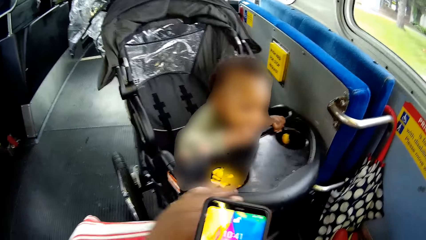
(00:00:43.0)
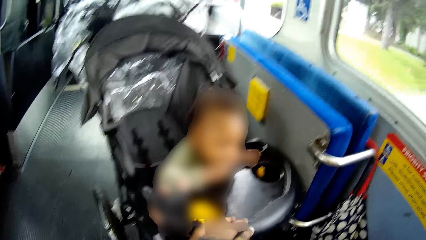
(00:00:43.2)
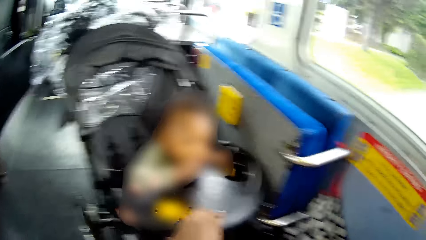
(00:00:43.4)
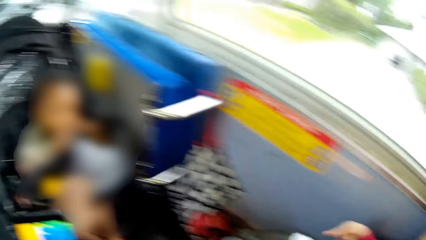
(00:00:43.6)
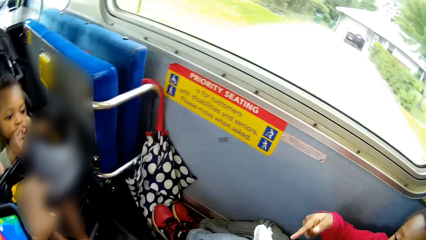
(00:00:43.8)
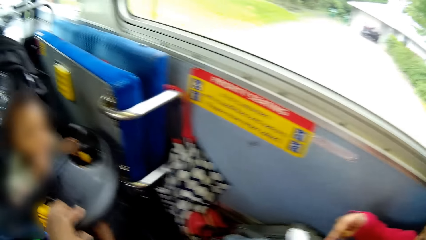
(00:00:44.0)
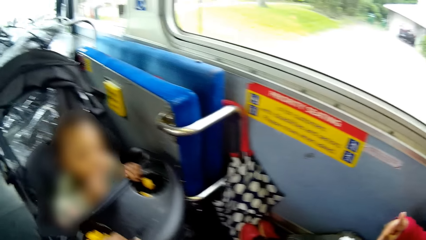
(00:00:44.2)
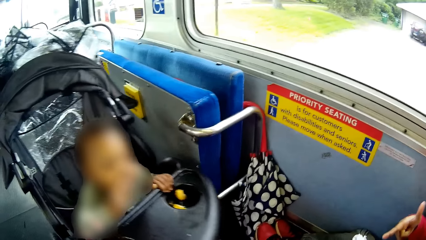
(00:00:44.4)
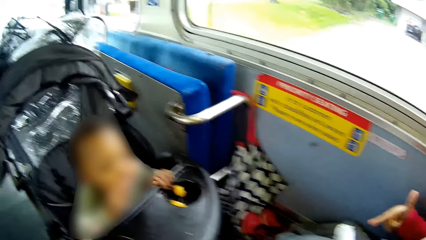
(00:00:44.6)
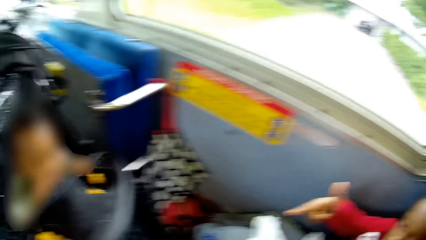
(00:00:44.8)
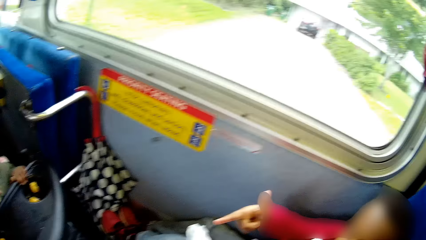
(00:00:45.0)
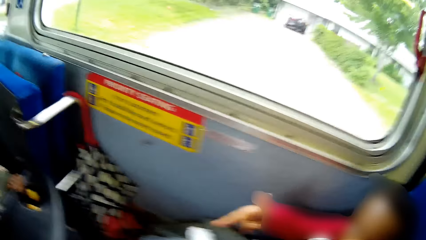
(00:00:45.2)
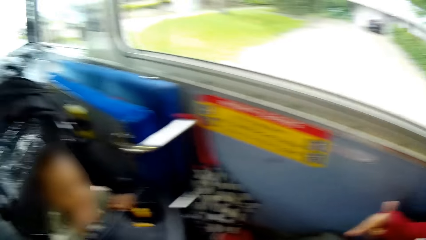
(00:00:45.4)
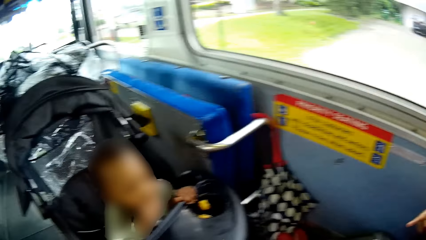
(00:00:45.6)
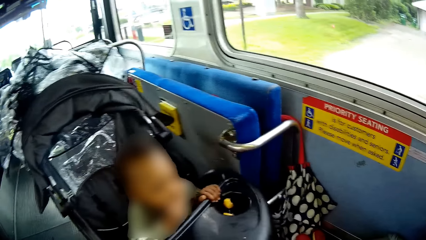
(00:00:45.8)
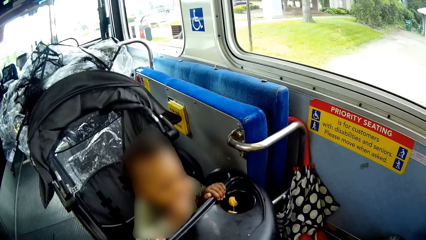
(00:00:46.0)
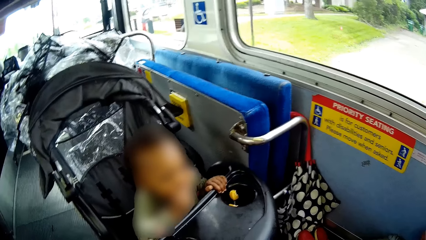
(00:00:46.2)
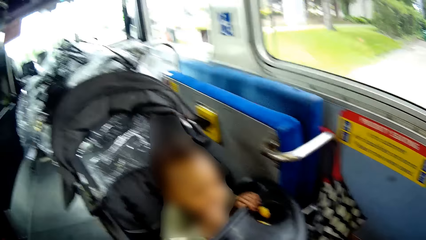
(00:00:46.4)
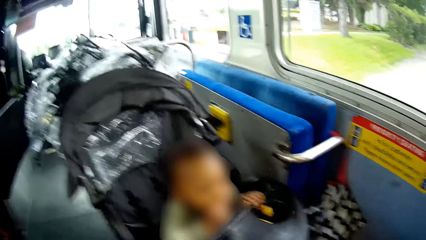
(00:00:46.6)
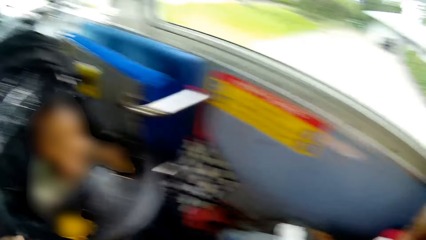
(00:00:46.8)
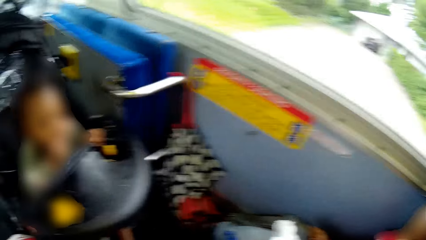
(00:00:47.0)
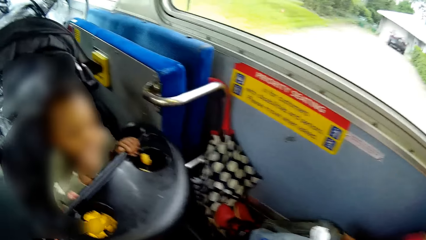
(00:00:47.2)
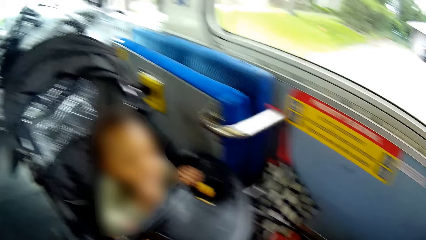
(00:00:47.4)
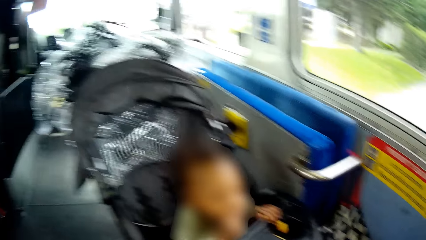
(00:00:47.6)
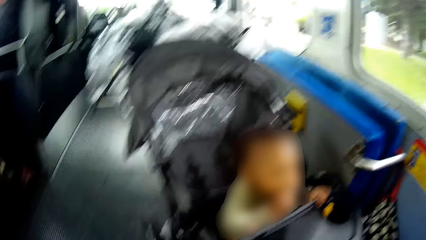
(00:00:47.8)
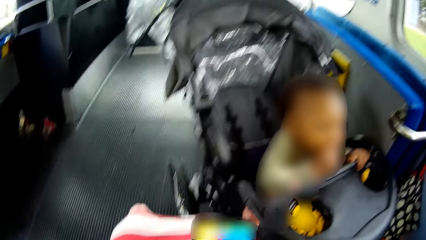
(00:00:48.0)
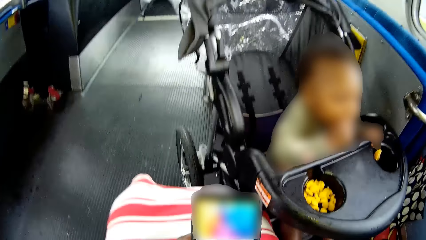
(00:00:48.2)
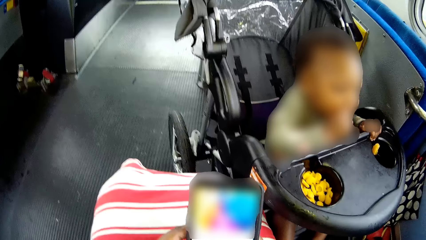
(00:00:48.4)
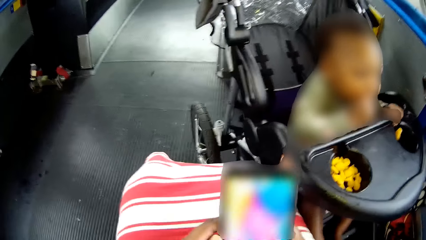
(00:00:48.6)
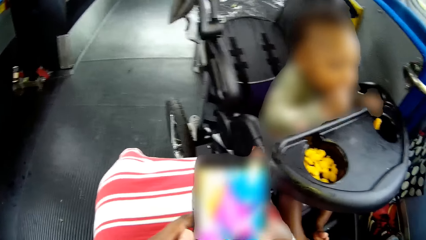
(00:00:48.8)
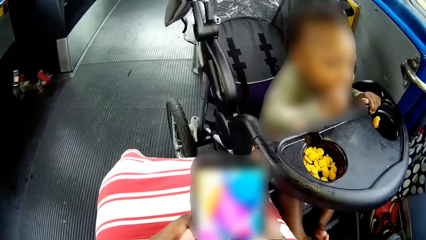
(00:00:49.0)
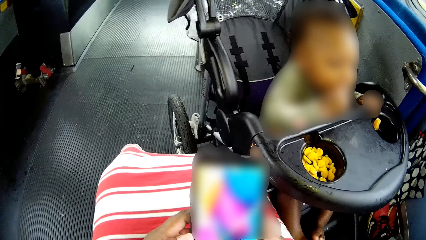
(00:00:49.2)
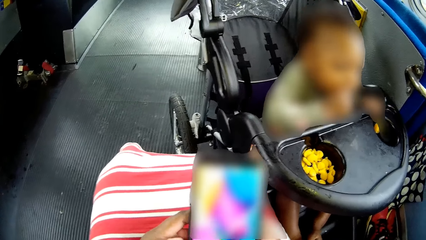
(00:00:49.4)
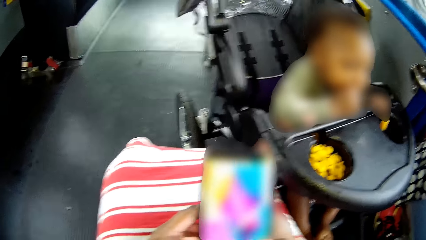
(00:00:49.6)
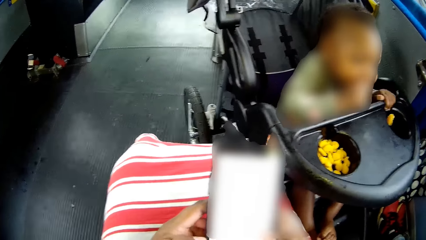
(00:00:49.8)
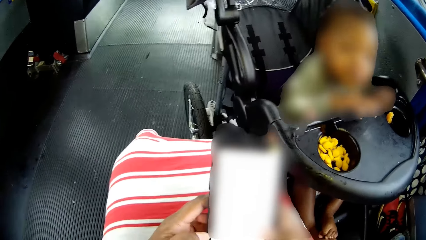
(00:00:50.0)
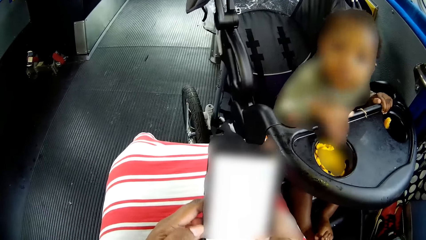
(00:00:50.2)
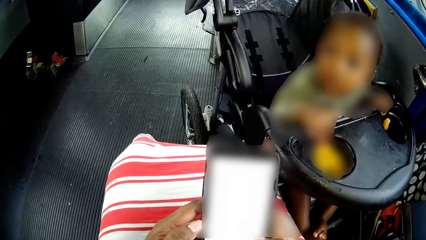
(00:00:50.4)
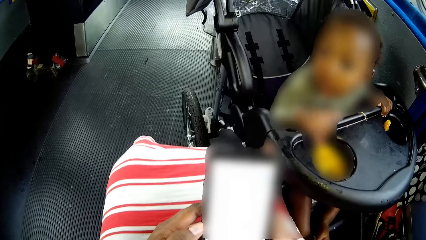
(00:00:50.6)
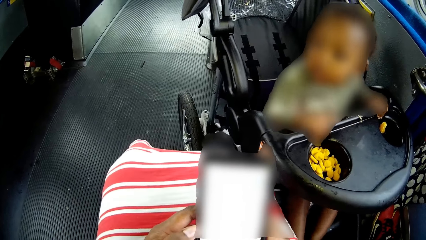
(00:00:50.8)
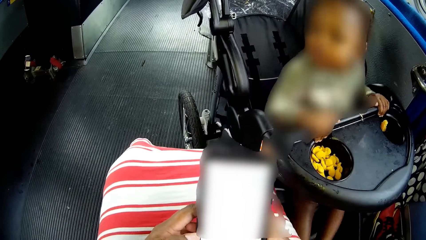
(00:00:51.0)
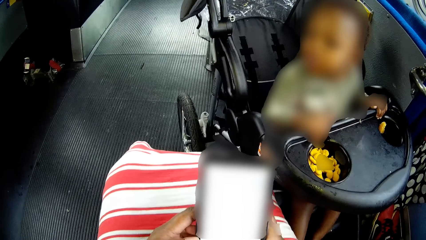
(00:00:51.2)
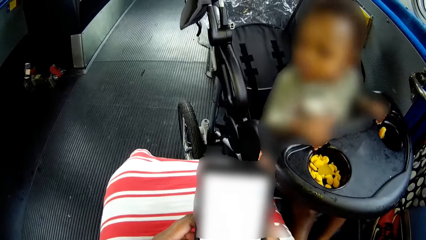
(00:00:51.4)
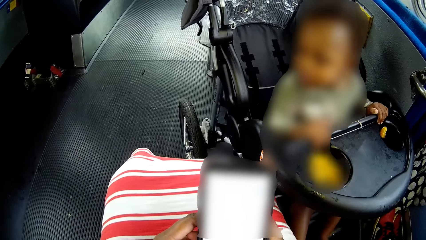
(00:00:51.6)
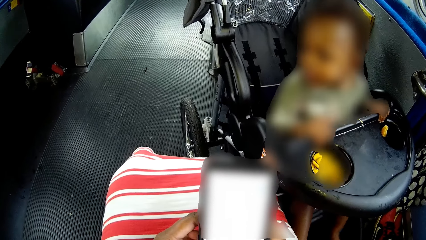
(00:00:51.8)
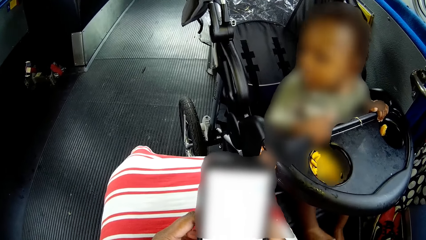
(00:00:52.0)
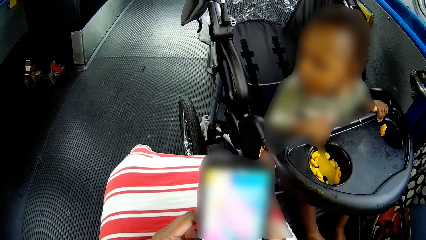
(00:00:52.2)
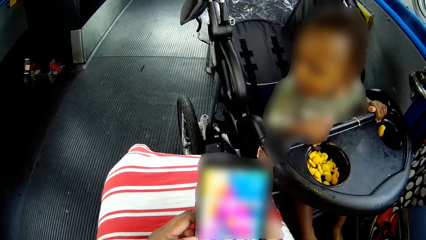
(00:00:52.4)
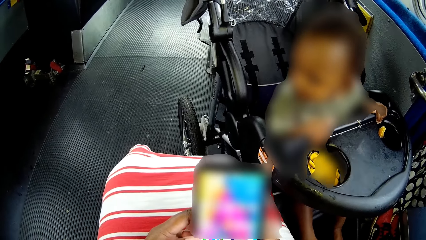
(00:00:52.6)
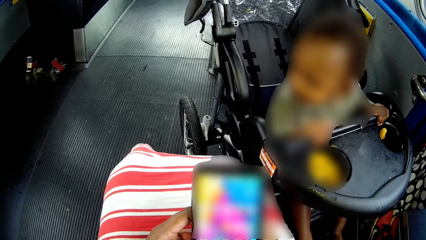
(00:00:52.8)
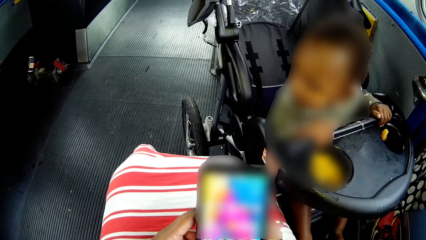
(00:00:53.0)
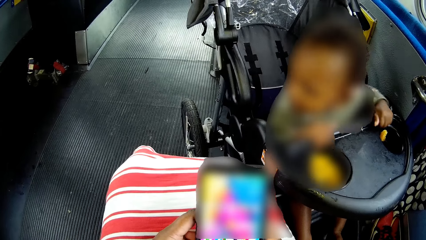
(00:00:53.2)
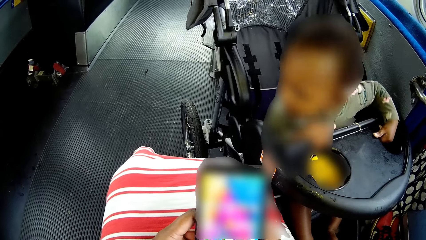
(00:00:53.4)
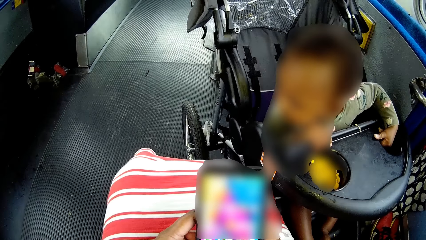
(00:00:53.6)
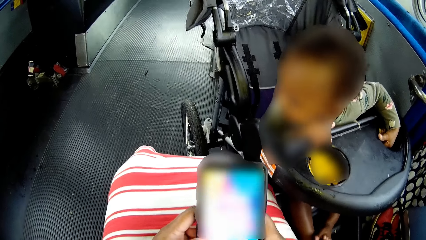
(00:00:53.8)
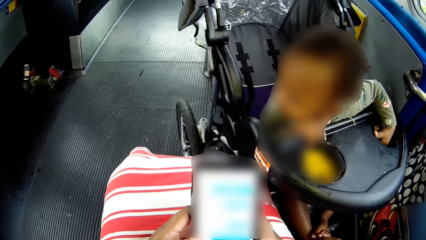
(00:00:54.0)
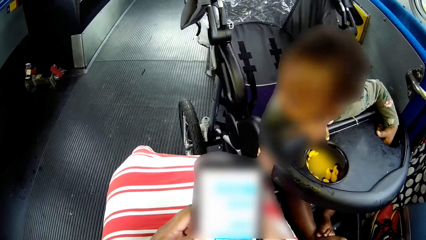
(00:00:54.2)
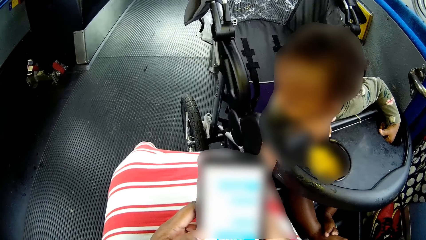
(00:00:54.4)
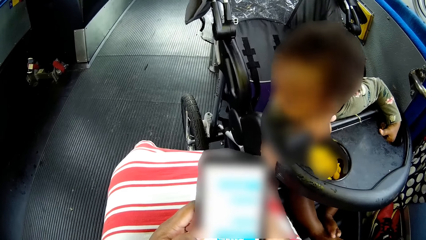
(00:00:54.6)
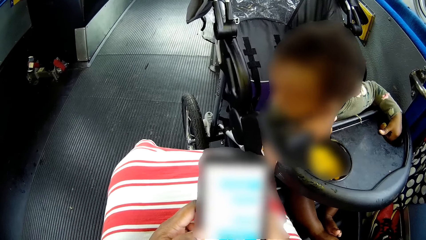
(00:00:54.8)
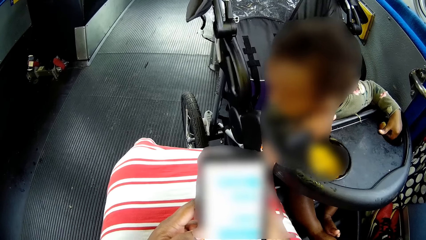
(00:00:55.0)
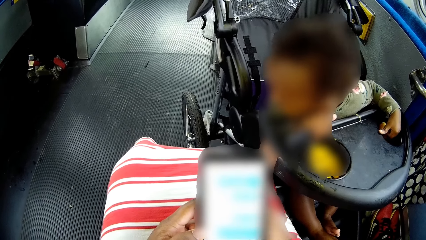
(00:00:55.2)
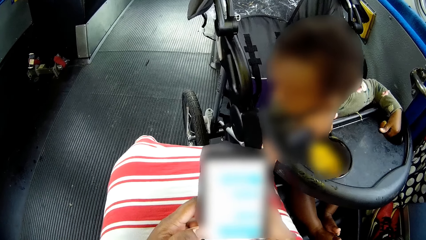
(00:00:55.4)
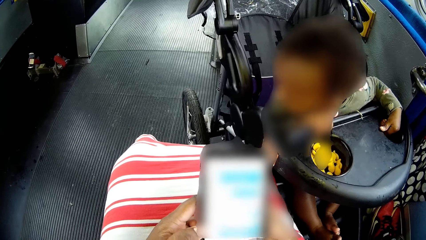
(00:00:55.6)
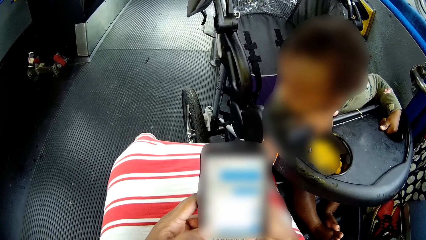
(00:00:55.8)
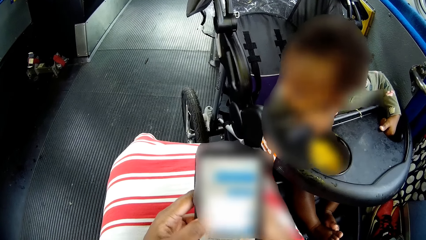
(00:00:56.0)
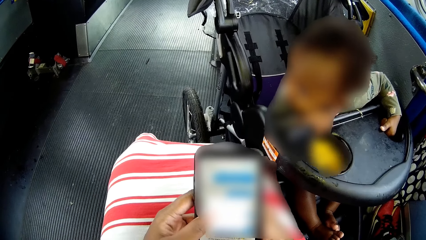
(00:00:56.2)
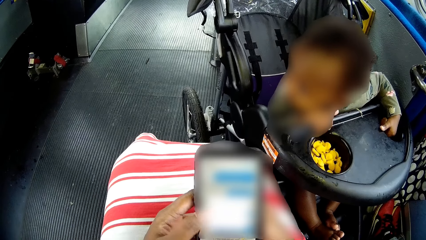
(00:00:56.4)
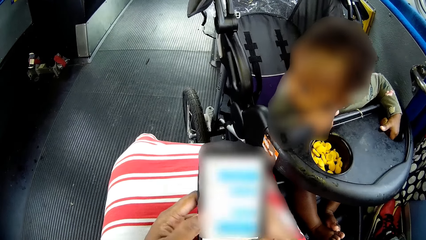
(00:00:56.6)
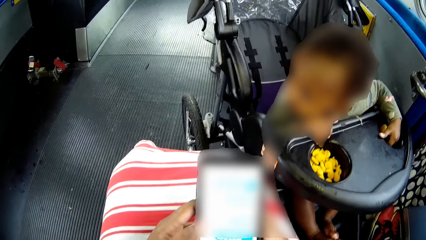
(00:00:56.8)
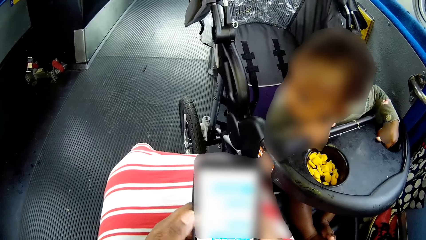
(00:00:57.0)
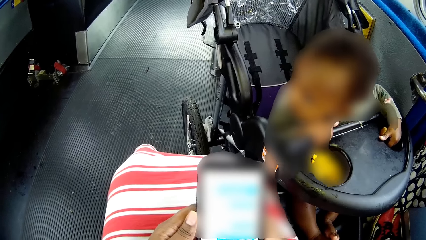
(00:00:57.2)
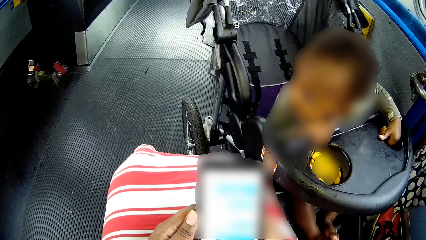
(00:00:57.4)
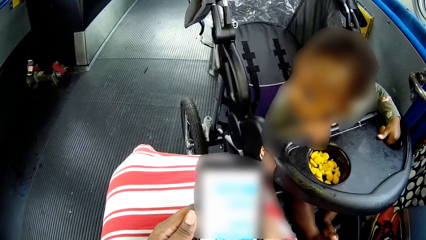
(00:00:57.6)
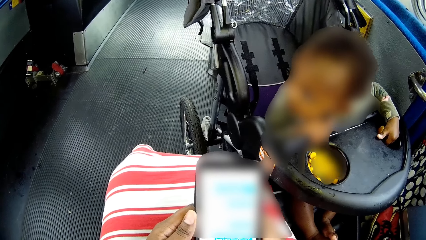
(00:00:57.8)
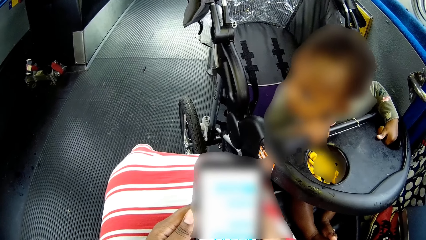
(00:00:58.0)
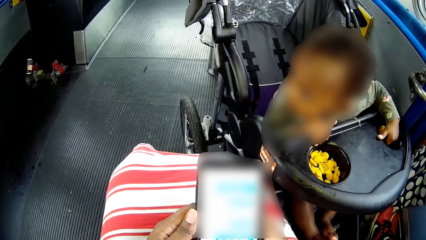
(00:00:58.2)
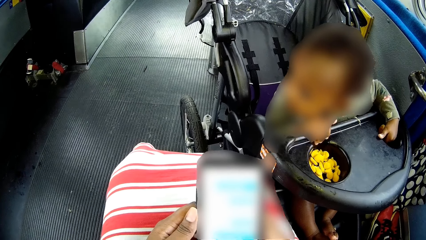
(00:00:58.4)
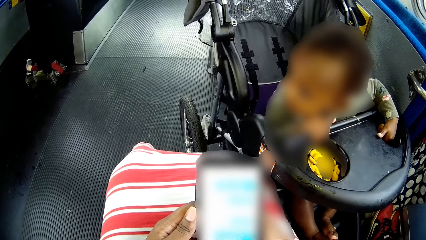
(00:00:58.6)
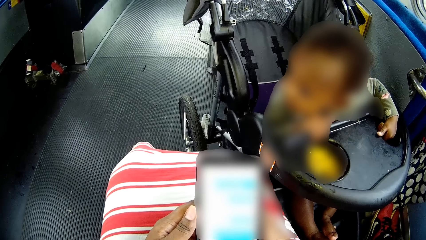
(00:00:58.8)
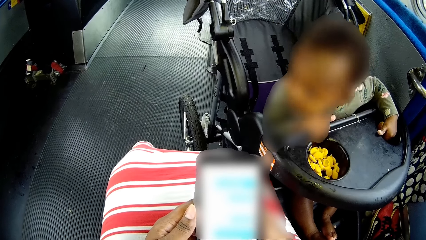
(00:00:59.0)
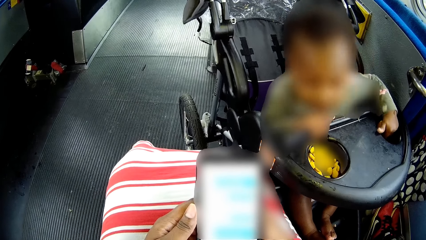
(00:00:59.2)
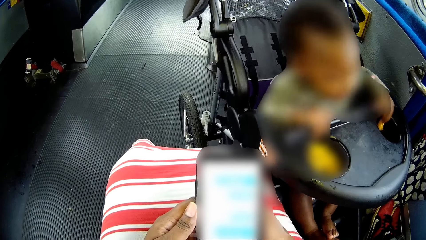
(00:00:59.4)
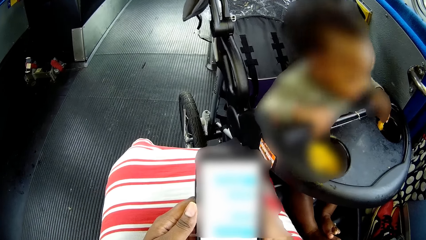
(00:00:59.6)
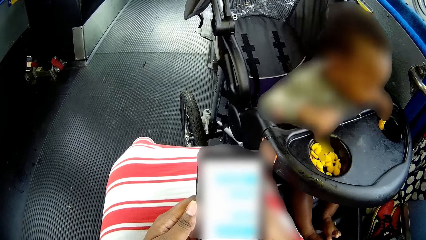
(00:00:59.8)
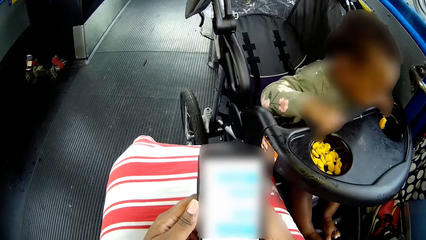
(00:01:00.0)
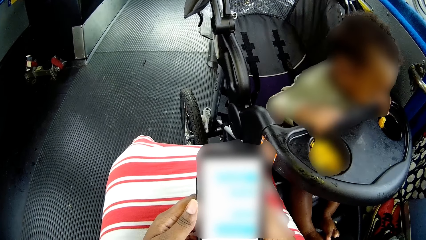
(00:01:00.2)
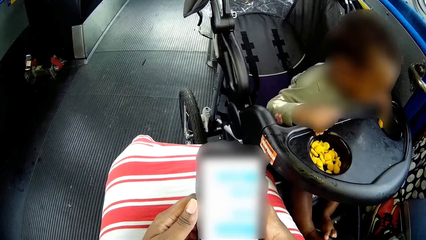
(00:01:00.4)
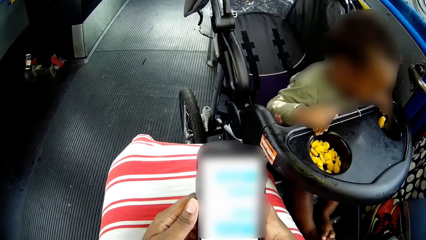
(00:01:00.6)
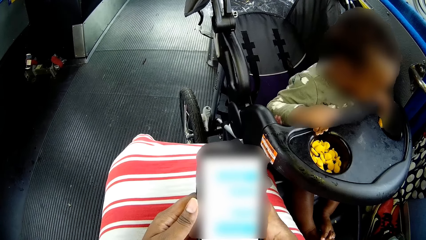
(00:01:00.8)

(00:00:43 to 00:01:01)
The camera wearer looks around. She pulls the pushchair closer with her left hand. She talks to the boy. She operates a phone with her hands.
